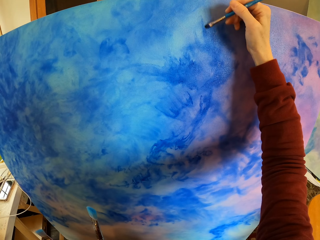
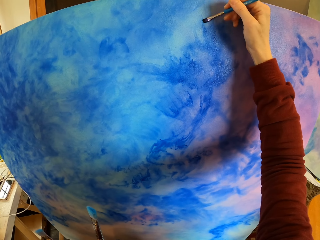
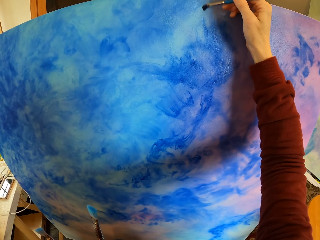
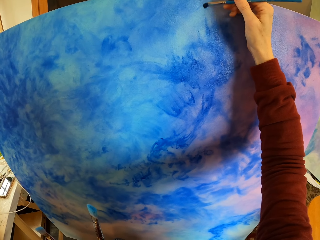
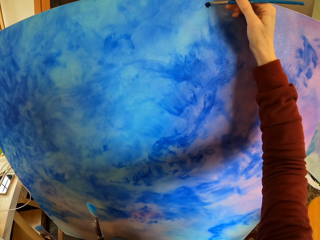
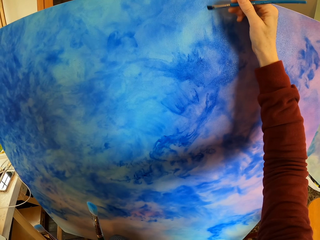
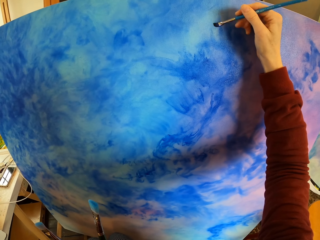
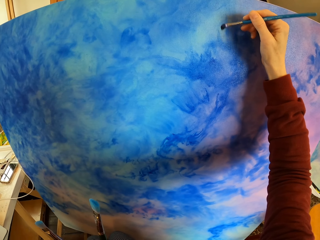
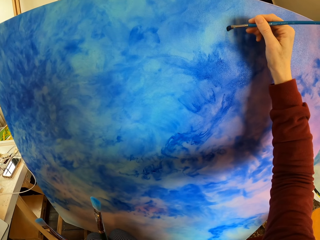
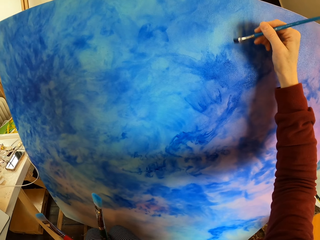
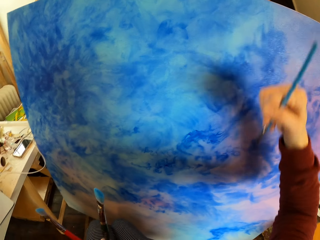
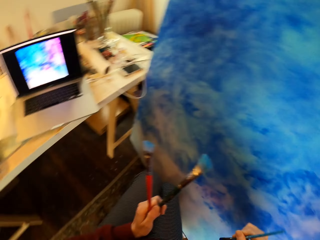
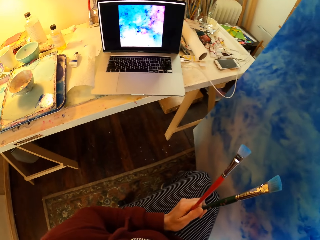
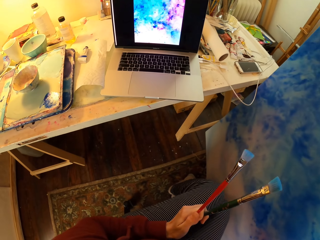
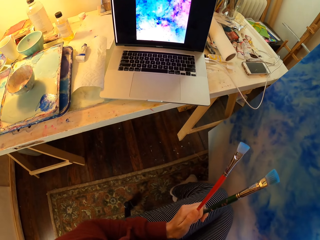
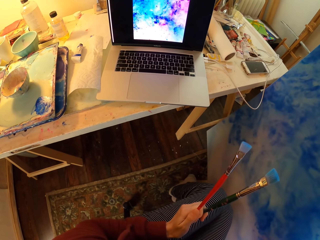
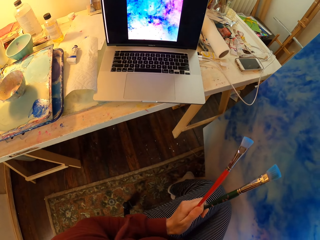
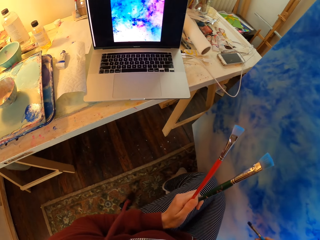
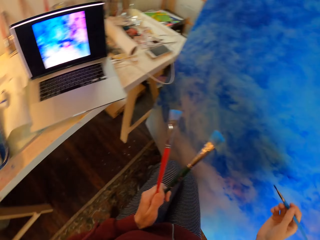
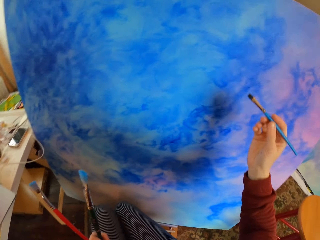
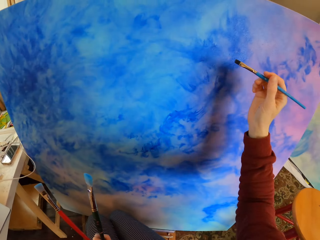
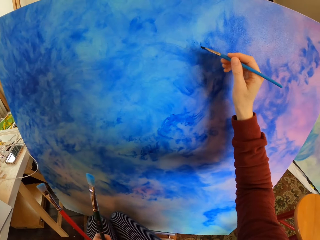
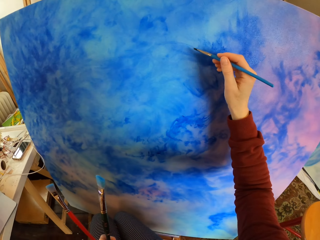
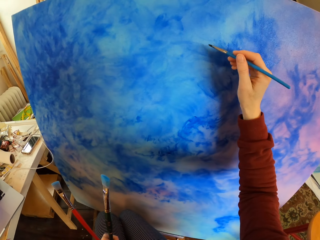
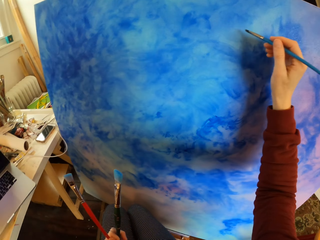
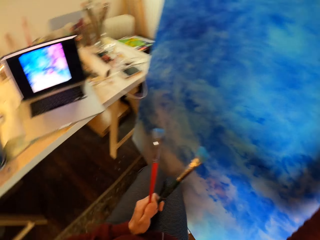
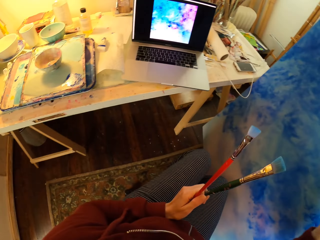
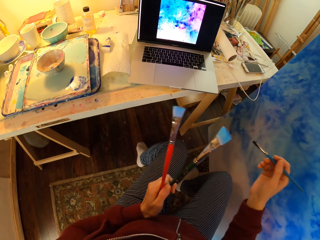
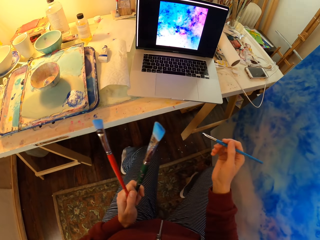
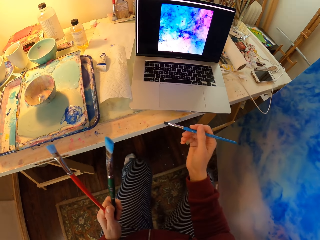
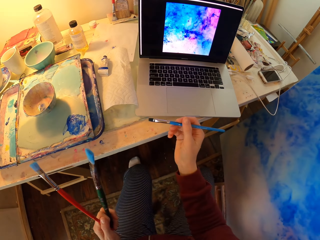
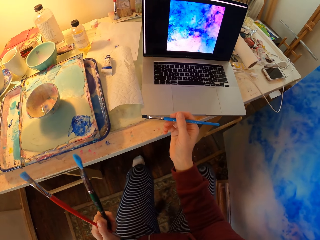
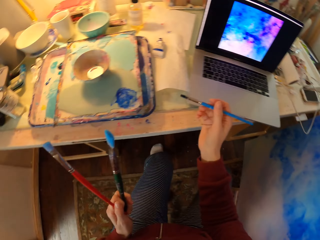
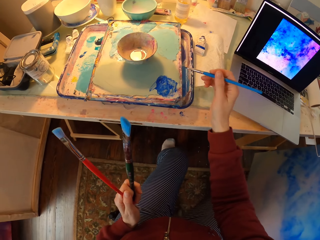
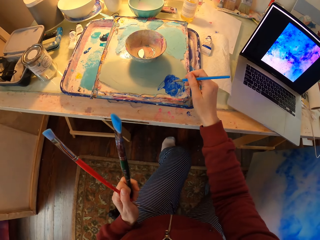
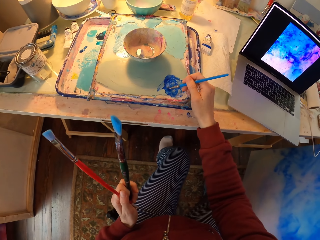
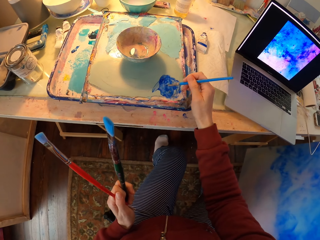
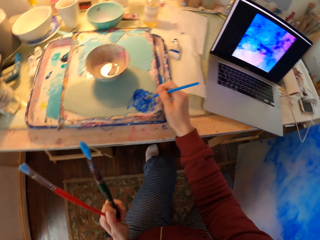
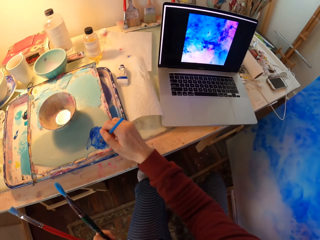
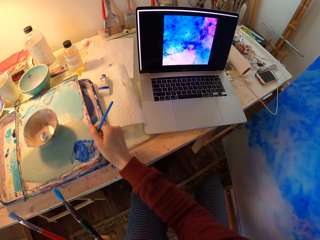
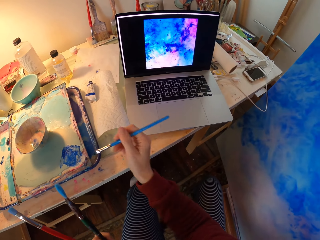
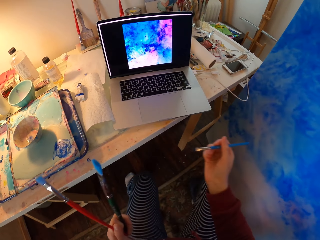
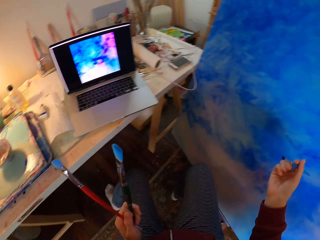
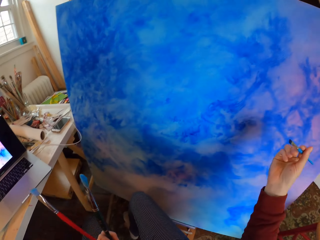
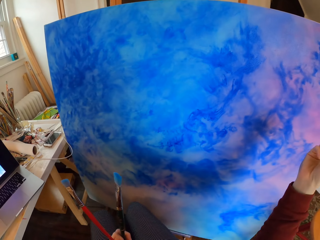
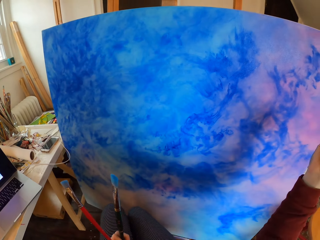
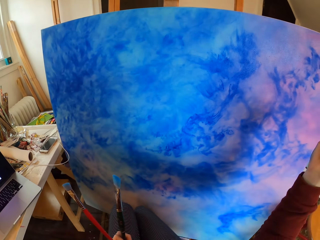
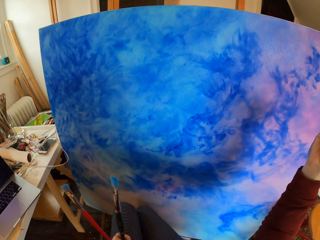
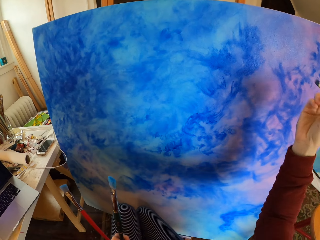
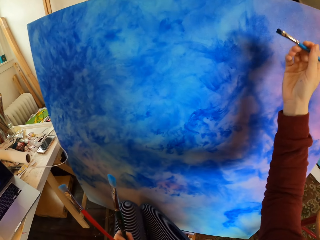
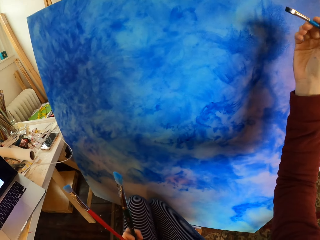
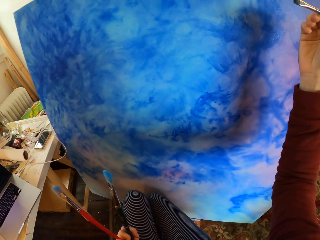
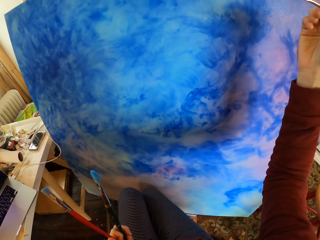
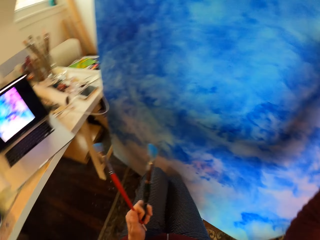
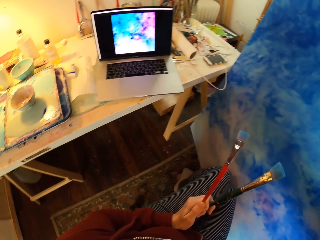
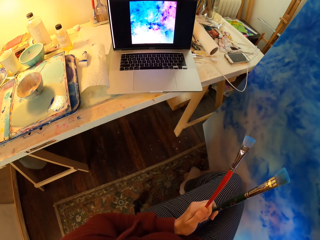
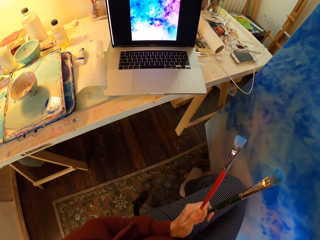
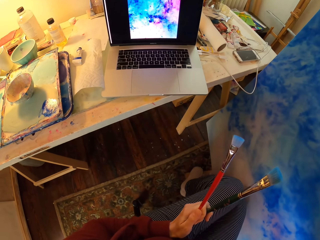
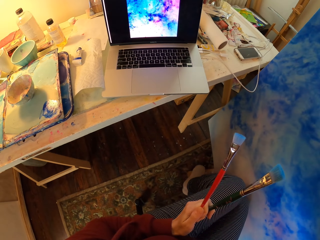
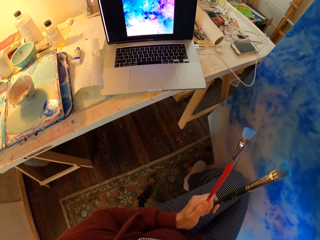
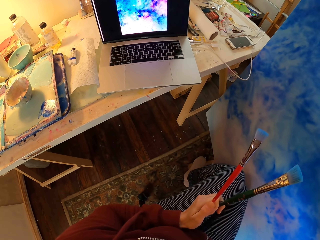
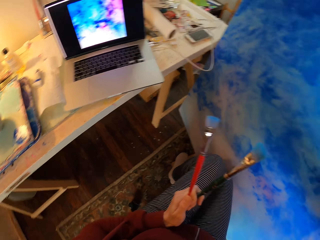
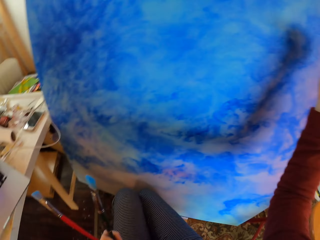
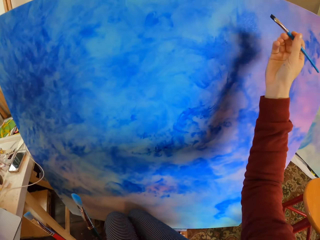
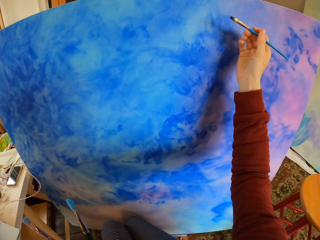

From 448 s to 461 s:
The camera wearer looks at the laptop. They paint the picture. They turn on the seat. They look at the laptop. They dip the paintbrush in the paint. They look at the laptop. They look at the art. They look at the laptop.

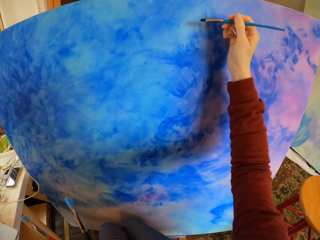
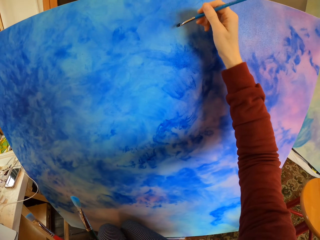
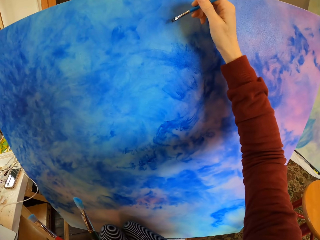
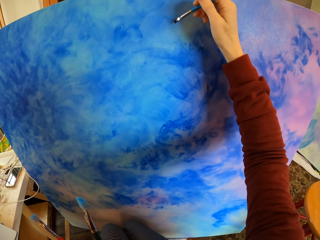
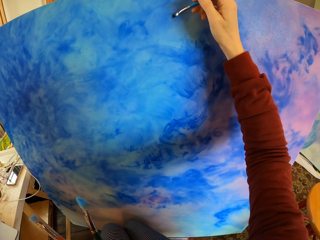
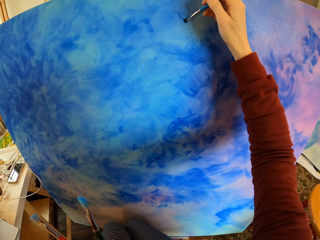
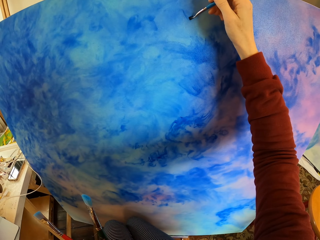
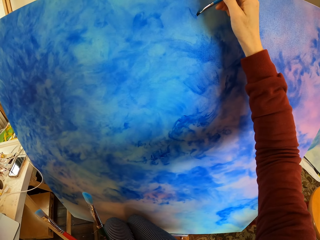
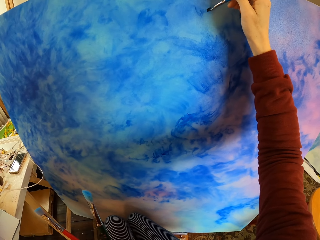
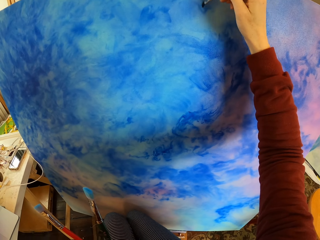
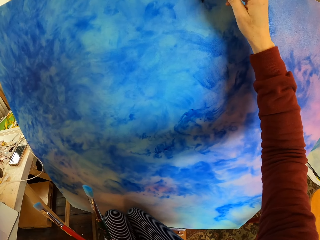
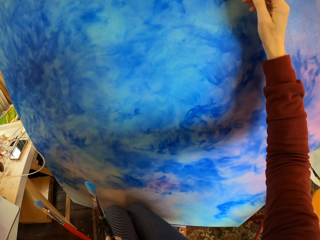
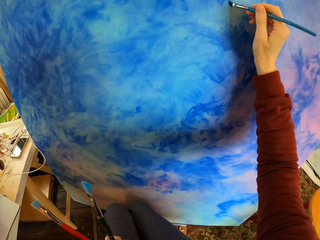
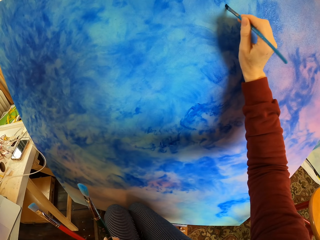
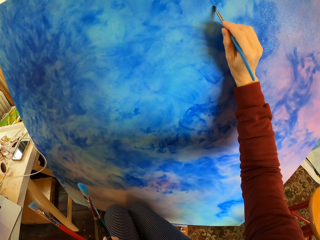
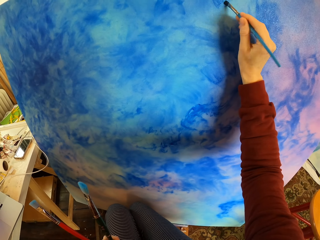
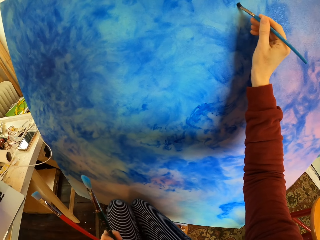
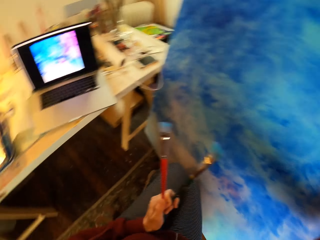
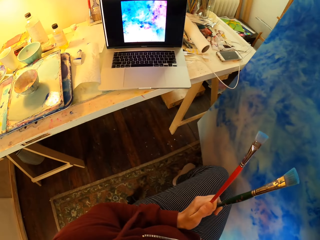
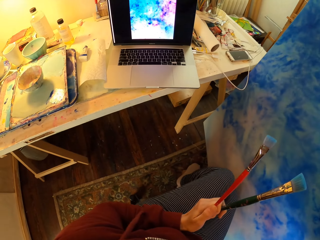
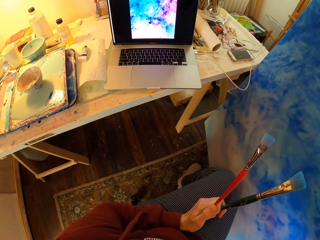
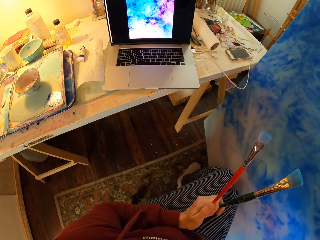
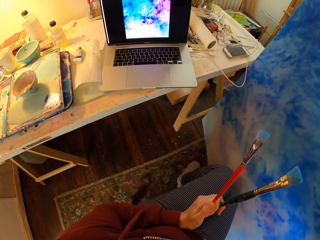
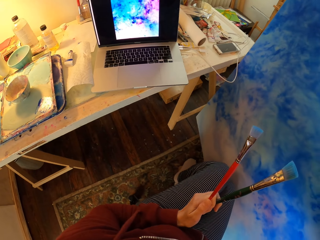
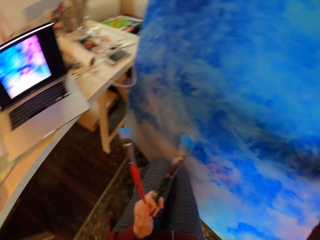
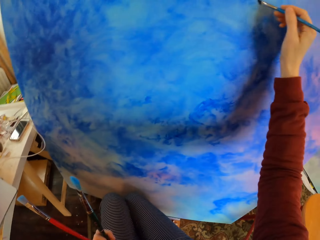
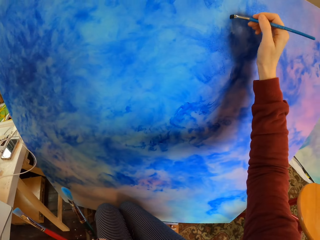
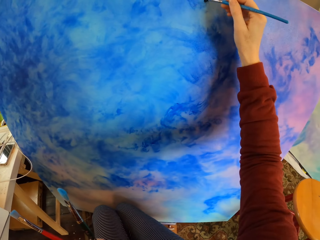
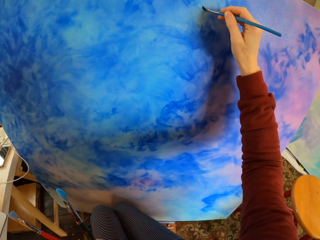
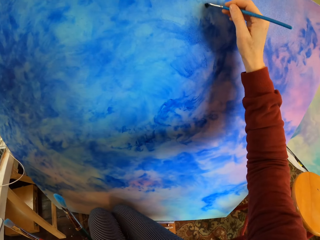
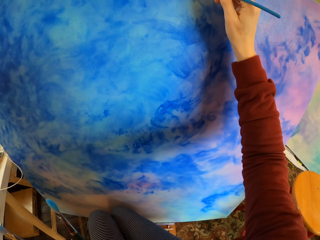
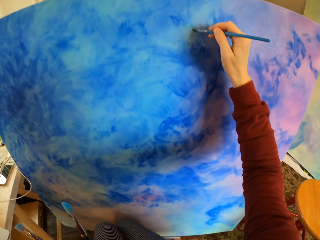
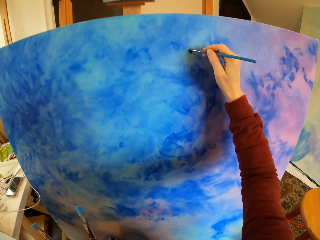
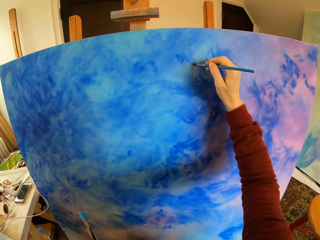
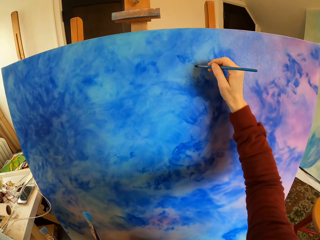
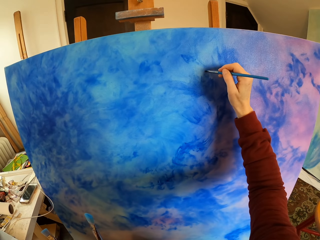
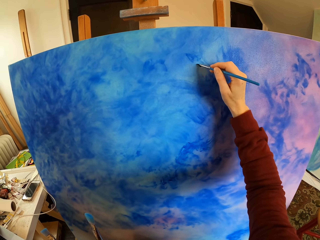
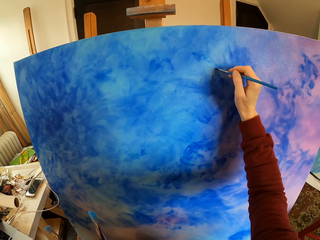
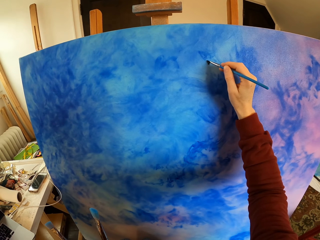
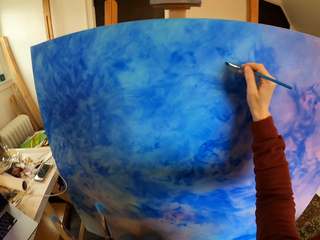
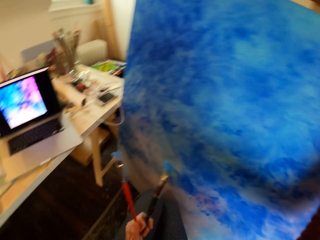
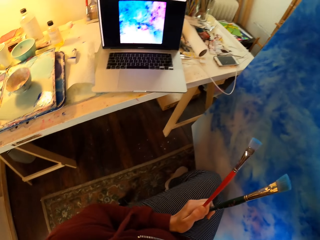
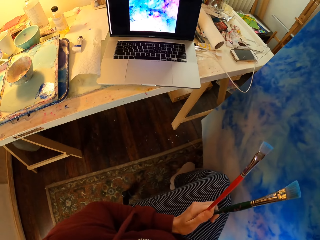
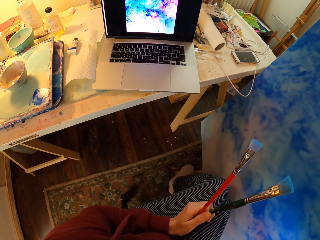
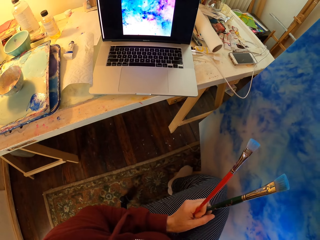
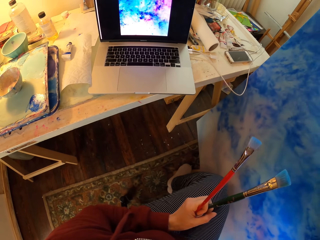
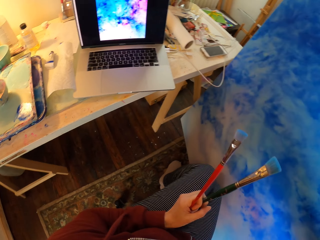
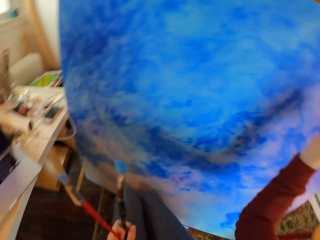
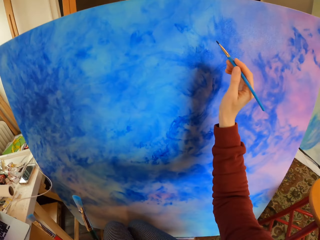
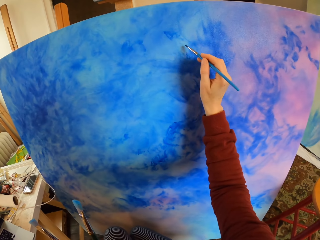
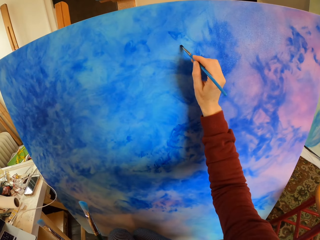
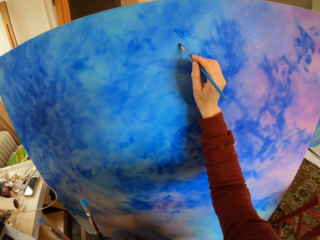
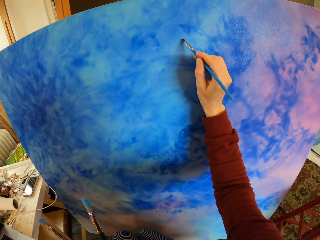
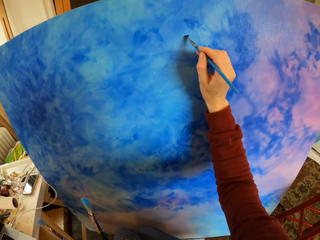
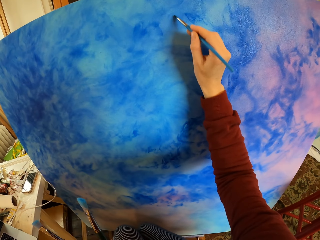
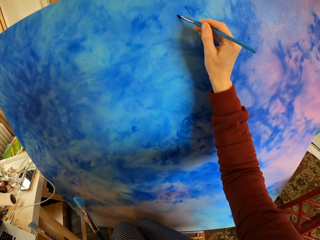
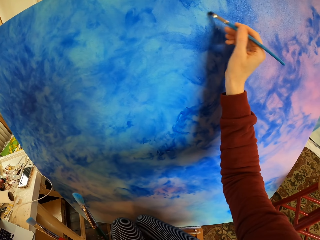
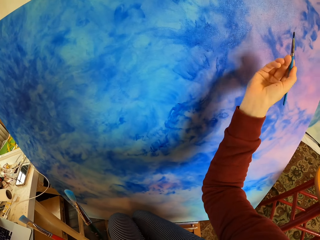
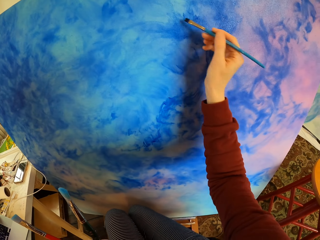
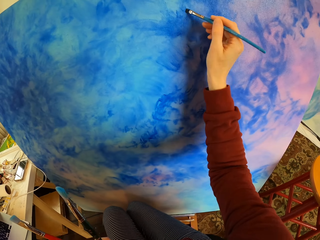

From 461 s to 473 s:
The camera wearer paints the picture. They look at the laptop. They paint the picture. They look at the laptop. They paint the picture.
